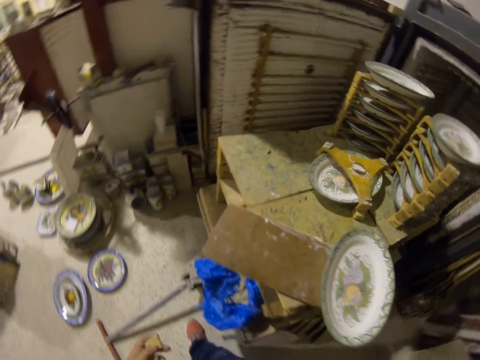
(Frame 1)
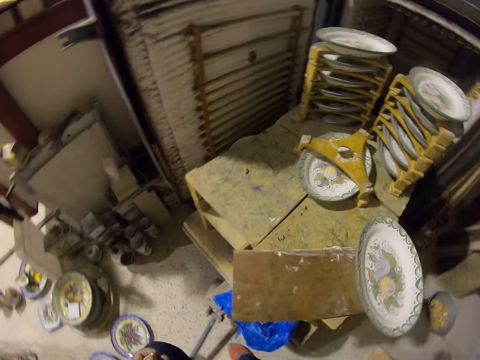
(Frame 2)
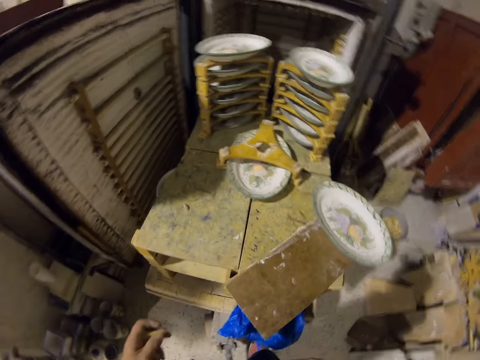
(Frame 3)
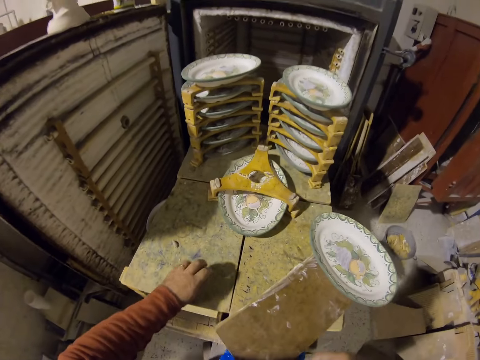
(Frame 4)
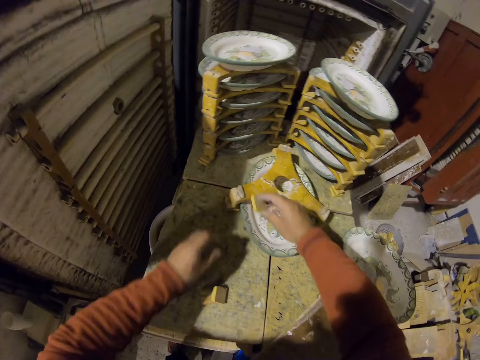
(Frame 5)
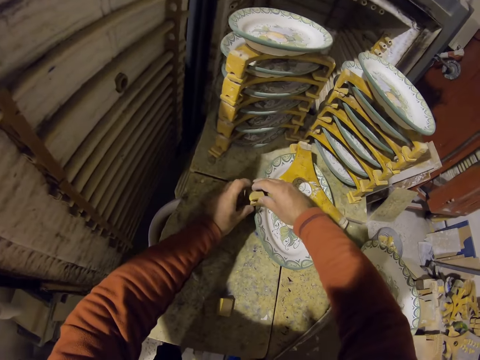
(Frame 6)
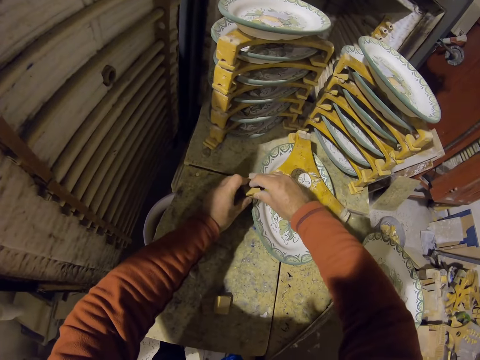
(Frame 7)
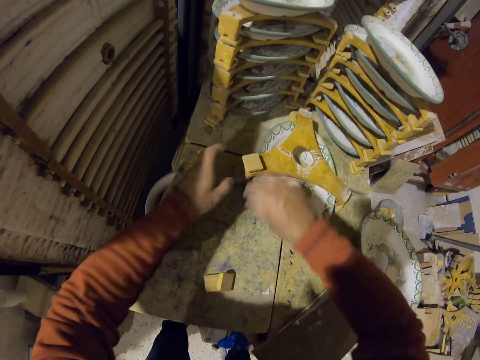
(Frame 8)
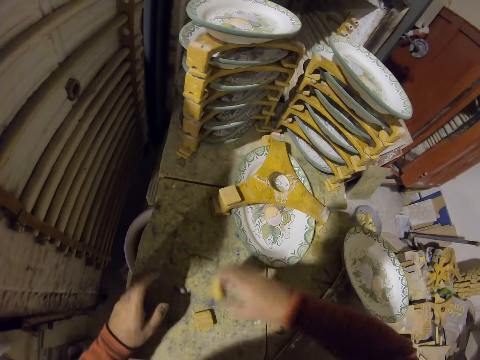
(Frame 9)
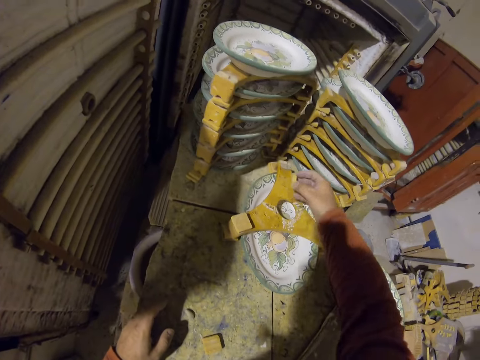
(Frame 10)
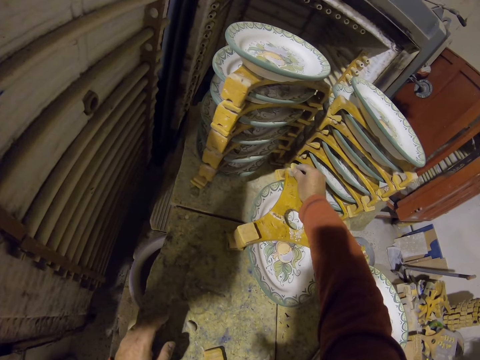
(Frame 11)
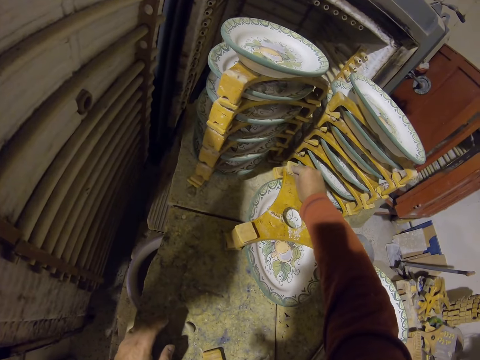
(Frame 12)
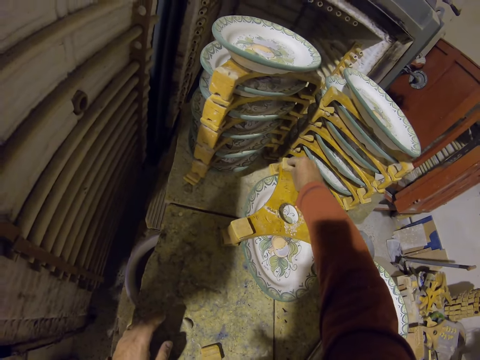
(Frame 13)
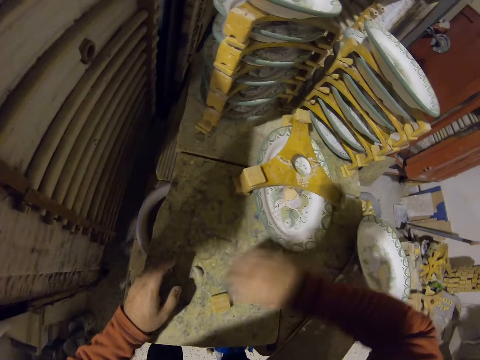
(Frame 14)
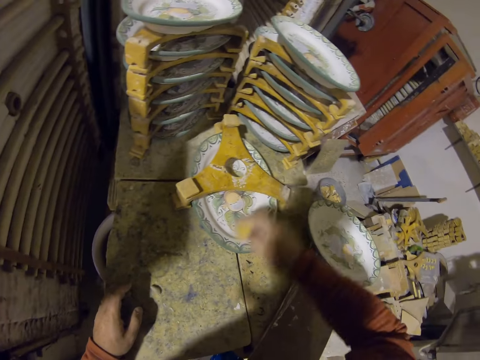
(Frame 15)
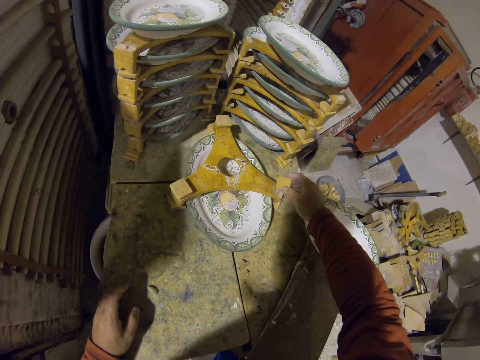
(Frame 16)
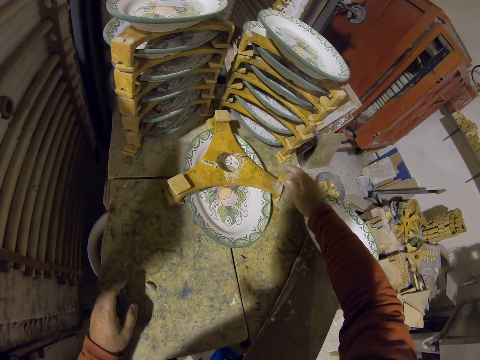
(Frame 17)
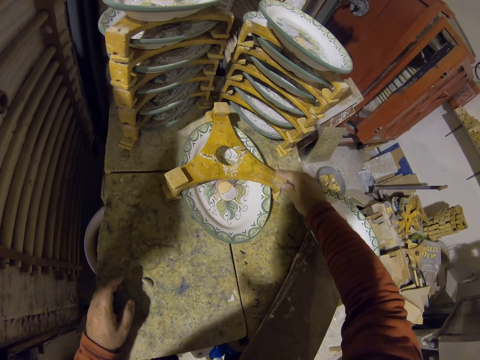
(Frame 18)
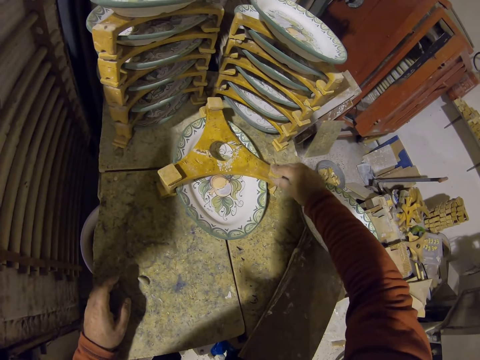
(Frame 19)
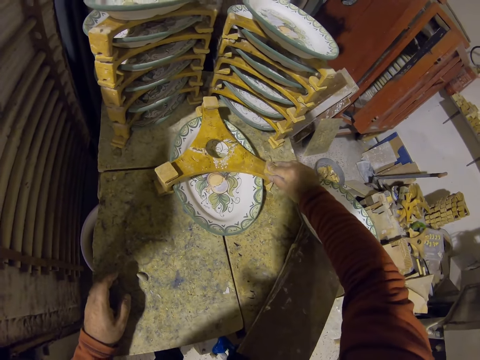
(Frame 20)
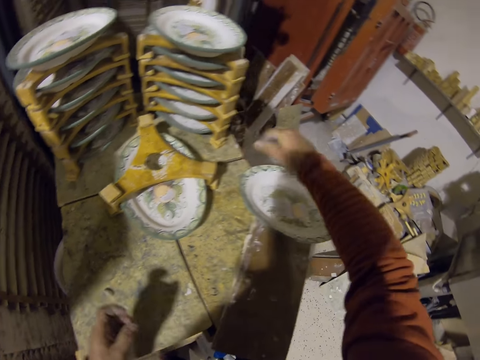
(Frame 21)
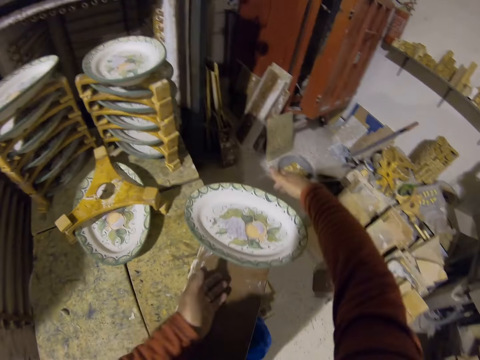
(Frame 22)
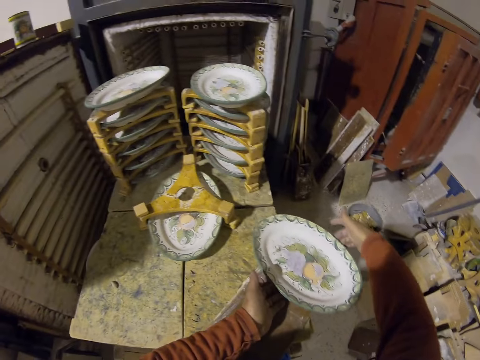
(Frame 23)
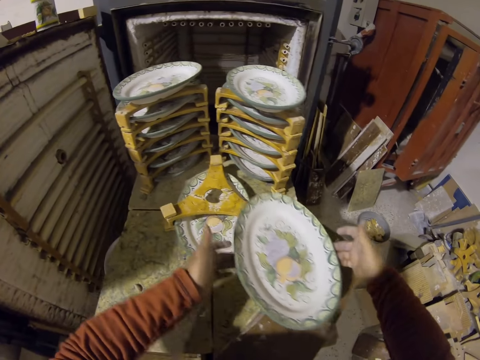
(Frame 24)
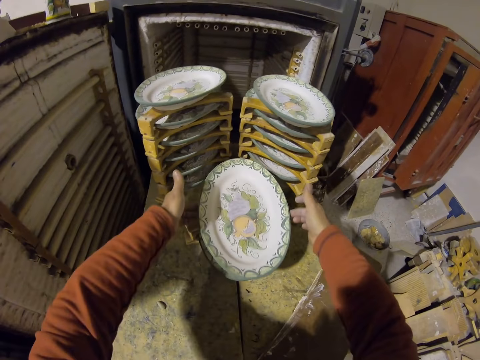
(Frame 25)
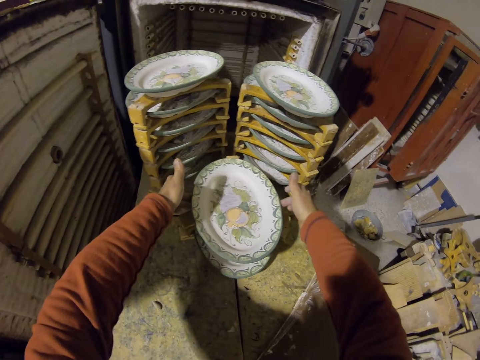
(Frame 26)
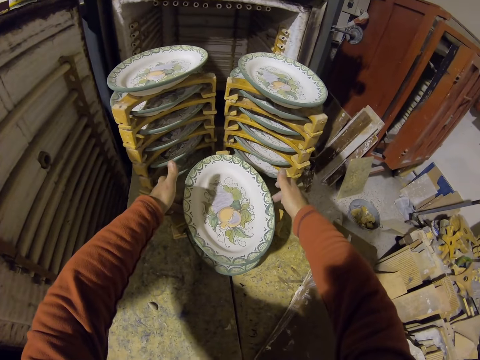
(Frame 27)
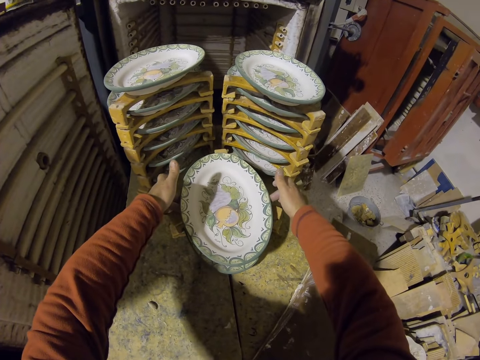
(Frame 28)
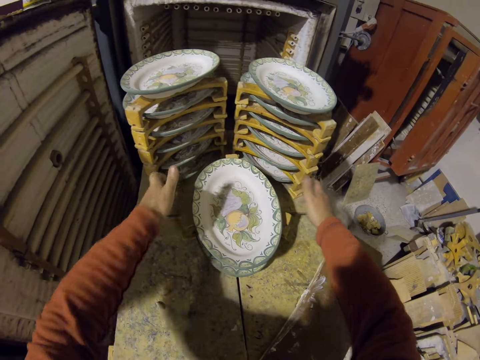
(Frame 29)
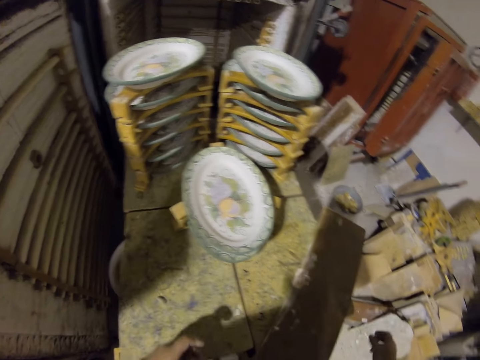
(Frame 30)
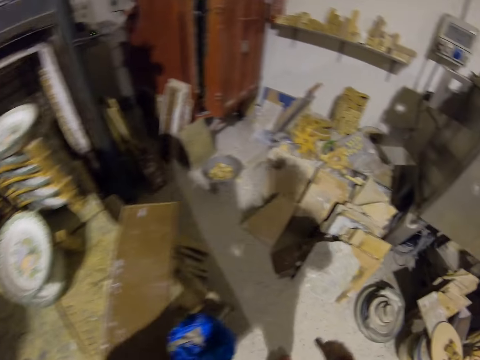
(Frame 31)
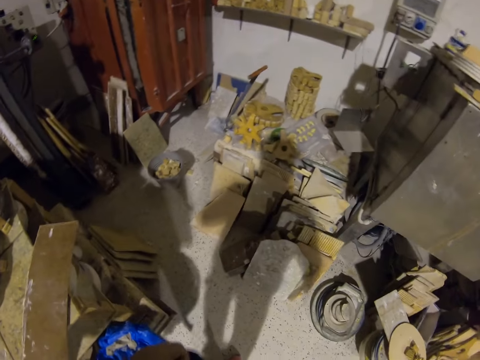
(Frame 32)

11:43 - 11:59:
The camera wearer attaches something with clay. They place the wood pieces on the wood stamp. They pick the plate and place the plate on the wood stand or shelf.

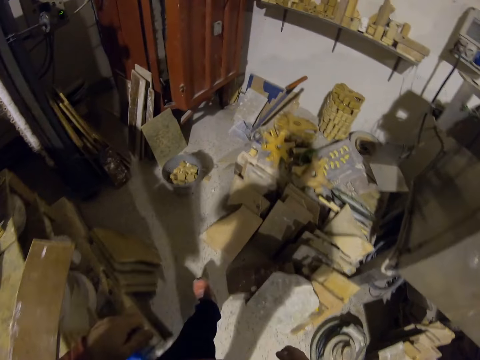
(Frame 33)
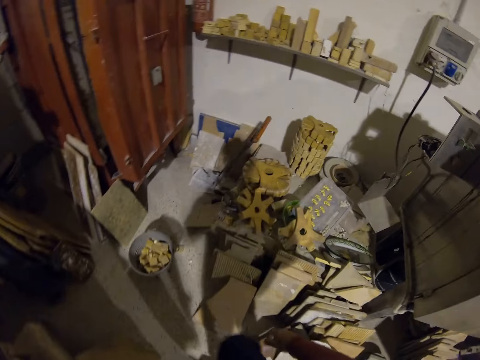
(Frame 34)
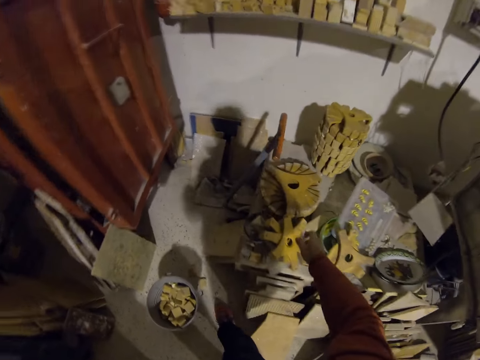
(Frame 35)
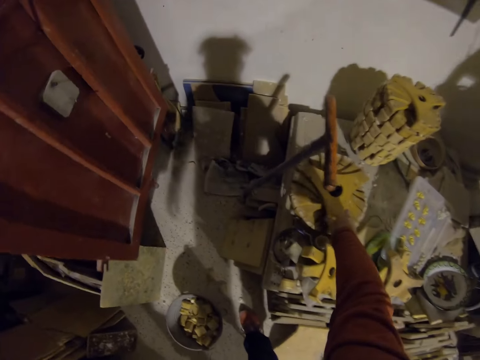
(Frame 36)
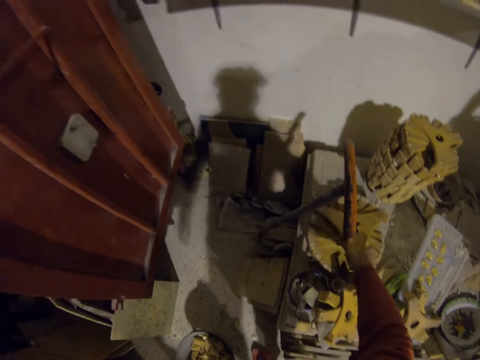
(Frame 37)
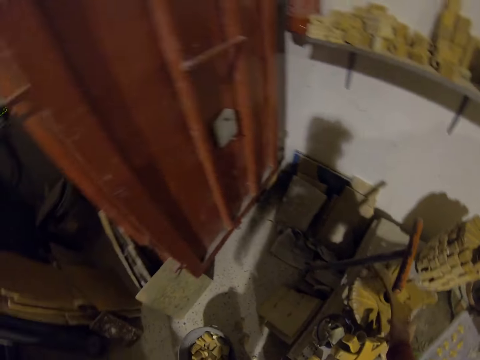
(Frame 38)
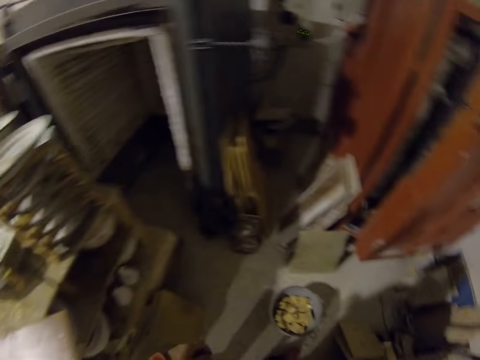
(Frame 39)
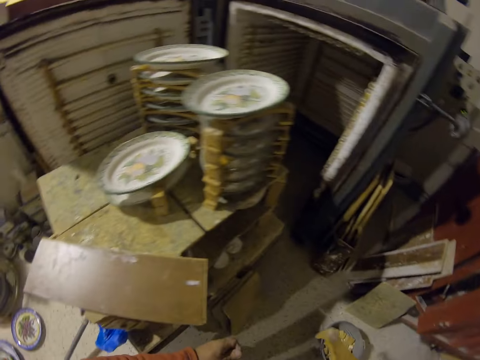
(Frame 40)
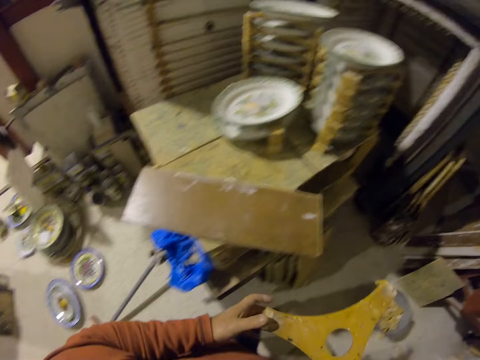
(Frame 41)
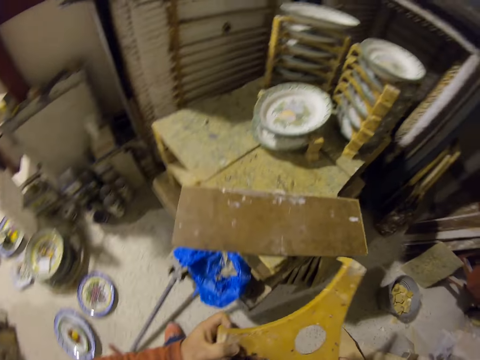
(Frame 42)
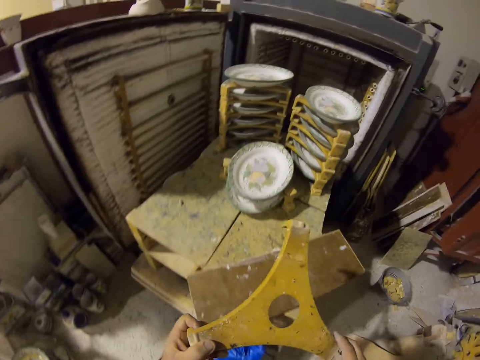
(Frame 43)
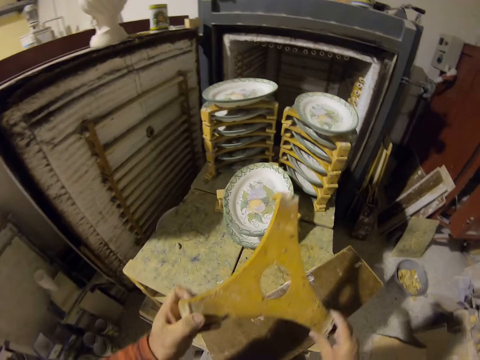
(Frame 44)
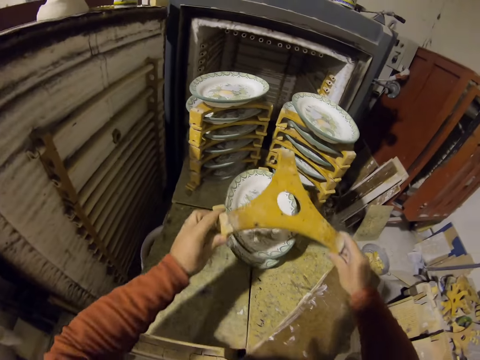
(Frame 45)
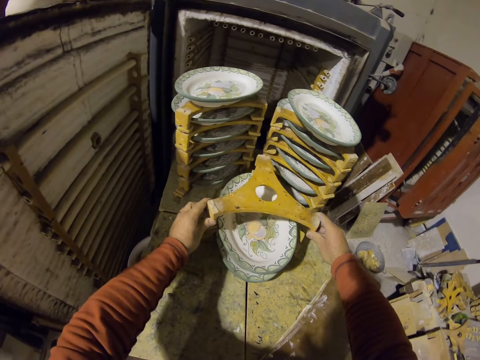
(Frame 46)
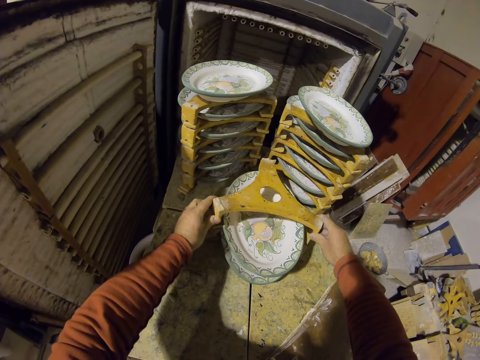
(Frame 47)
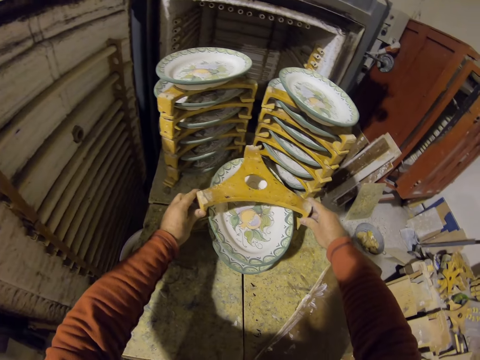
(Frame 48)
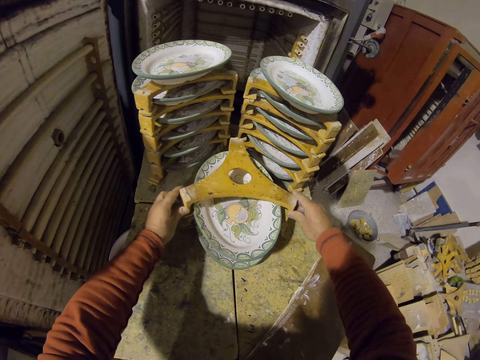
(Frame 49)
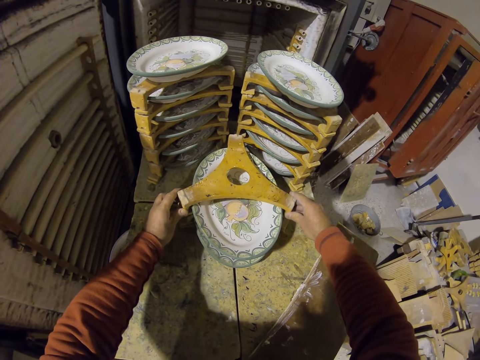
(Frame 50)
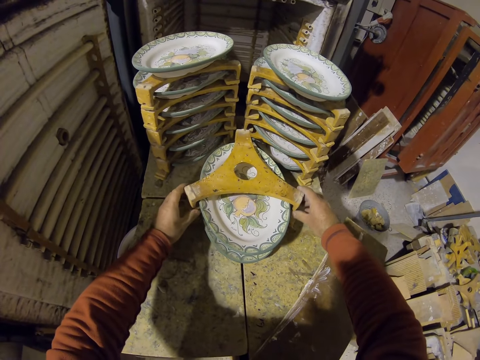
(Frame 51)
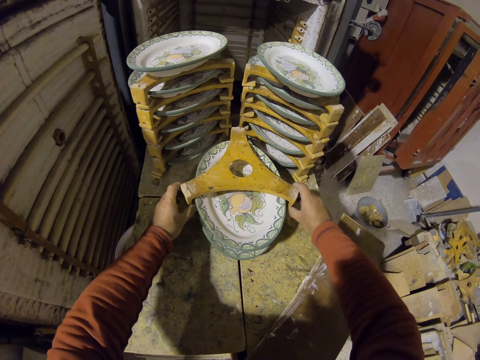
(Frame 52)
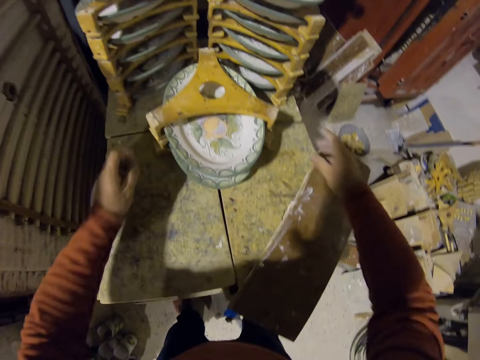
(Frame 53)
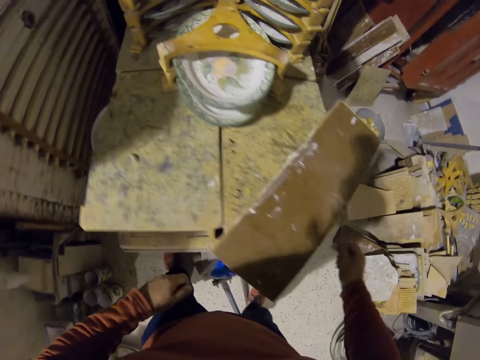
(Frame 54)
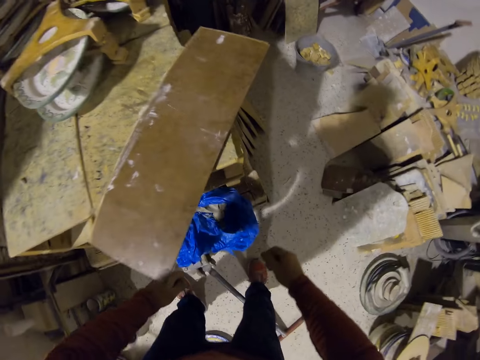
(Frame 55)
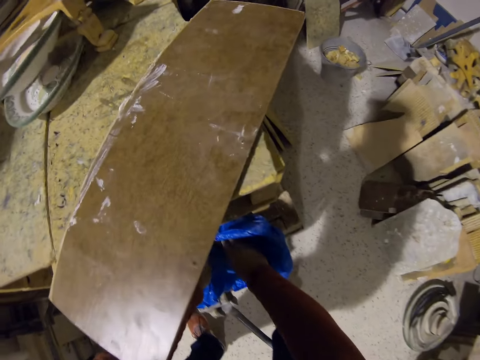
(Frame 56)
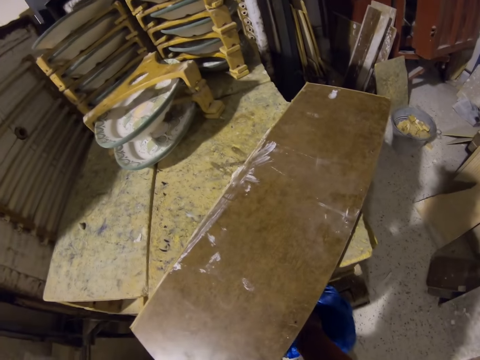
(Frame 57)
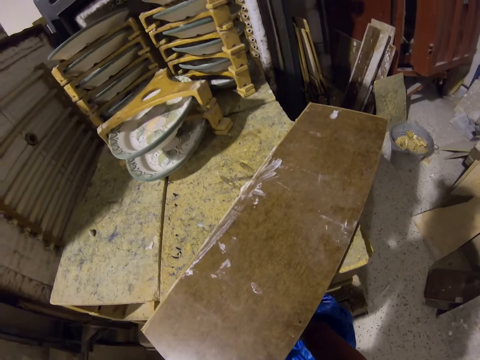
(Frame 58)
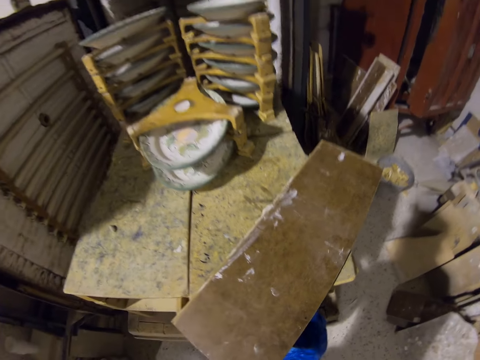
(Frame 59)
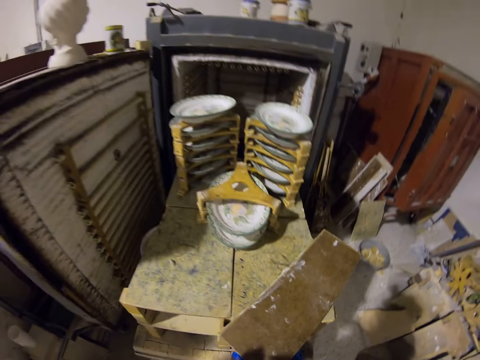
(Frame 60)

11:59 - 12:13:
The camera wearer picks the wood stamp or shelf part of the shelf. They place the stamp over the plate. They join the shelf. They pick rubber gums or clay.
